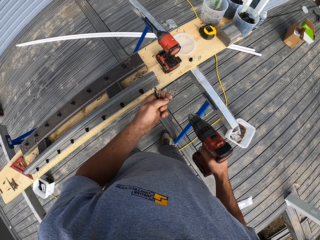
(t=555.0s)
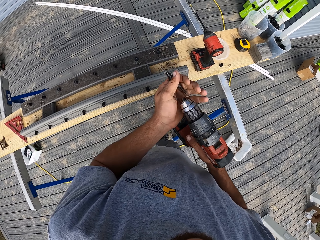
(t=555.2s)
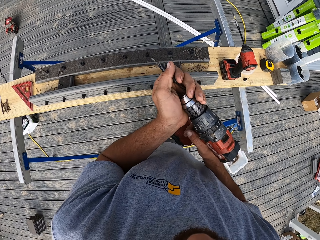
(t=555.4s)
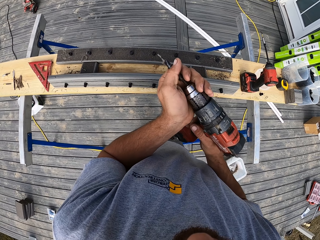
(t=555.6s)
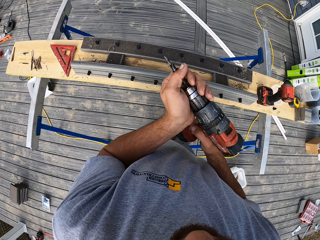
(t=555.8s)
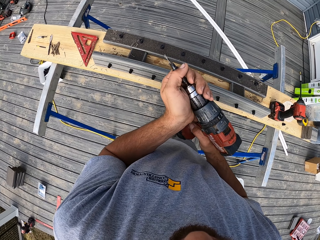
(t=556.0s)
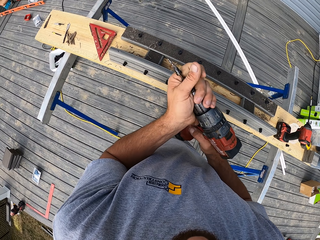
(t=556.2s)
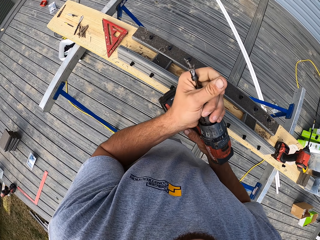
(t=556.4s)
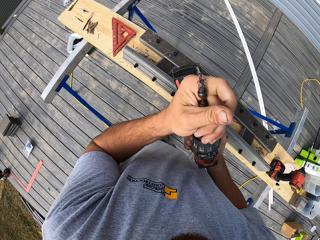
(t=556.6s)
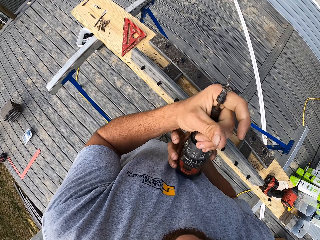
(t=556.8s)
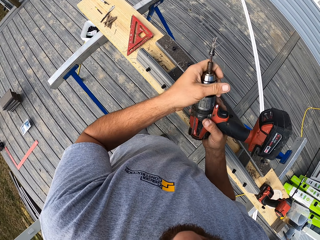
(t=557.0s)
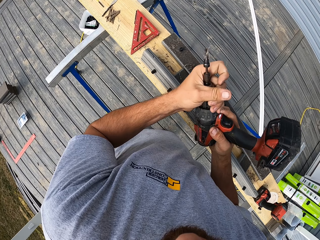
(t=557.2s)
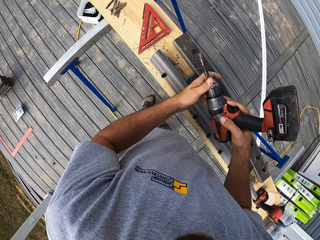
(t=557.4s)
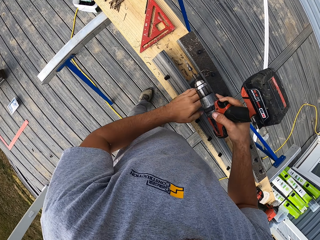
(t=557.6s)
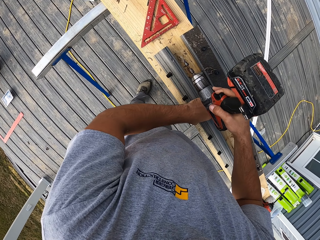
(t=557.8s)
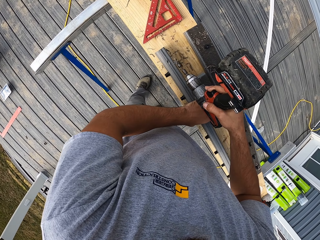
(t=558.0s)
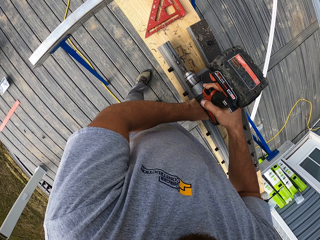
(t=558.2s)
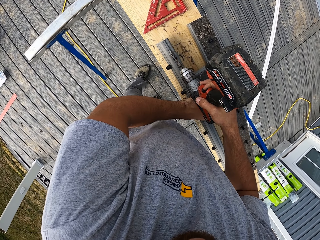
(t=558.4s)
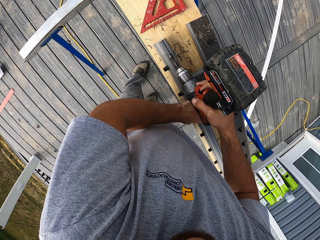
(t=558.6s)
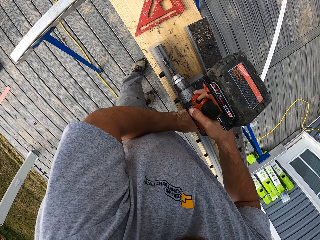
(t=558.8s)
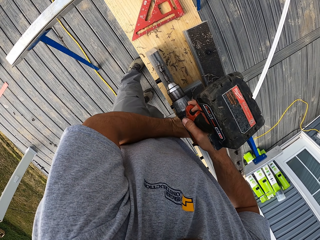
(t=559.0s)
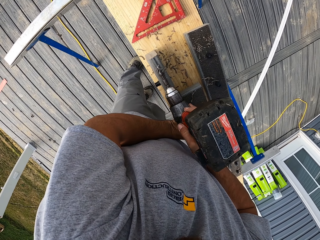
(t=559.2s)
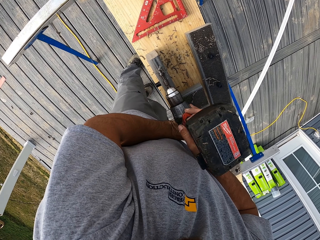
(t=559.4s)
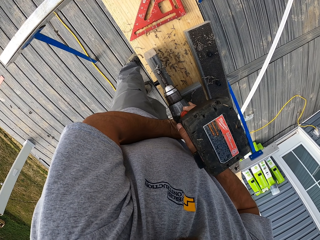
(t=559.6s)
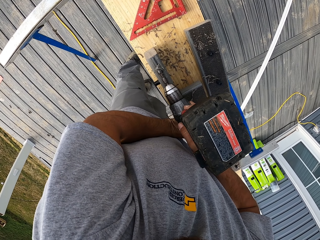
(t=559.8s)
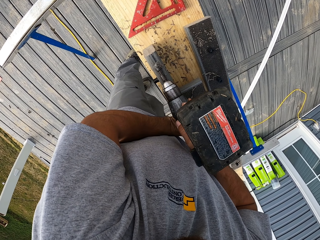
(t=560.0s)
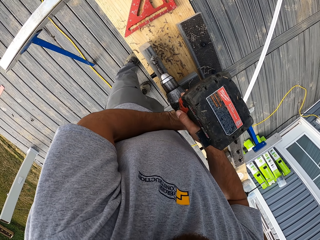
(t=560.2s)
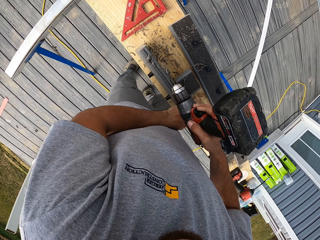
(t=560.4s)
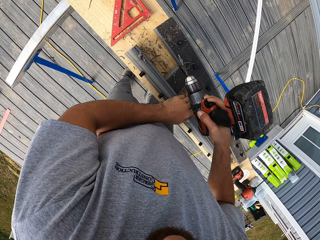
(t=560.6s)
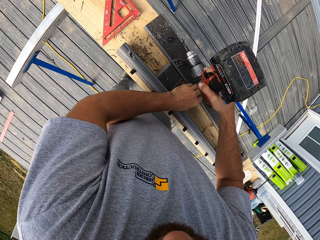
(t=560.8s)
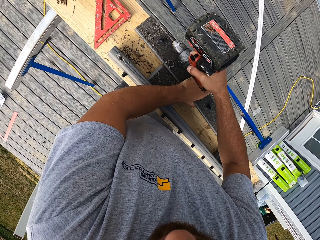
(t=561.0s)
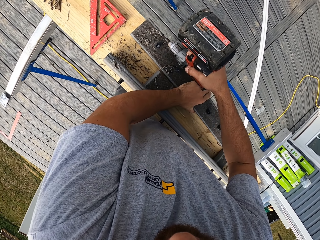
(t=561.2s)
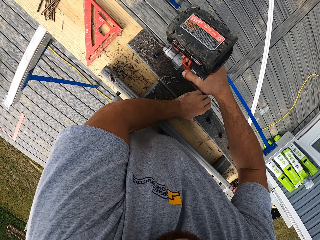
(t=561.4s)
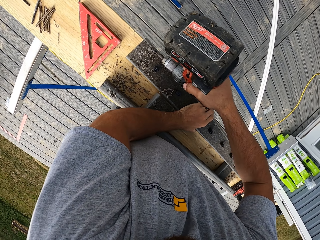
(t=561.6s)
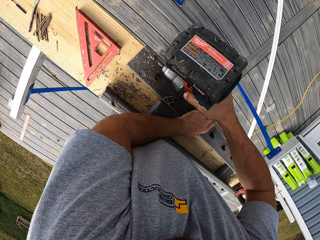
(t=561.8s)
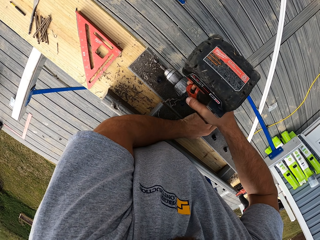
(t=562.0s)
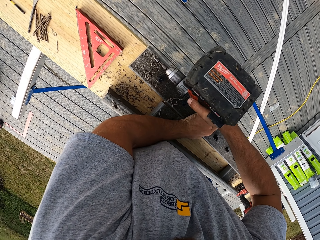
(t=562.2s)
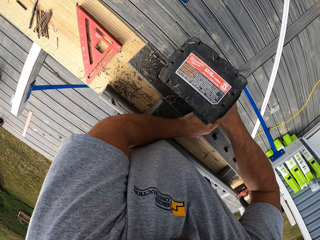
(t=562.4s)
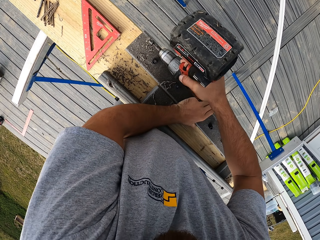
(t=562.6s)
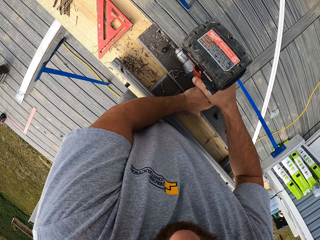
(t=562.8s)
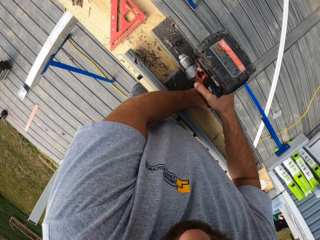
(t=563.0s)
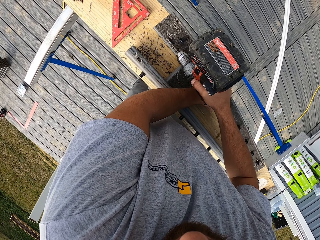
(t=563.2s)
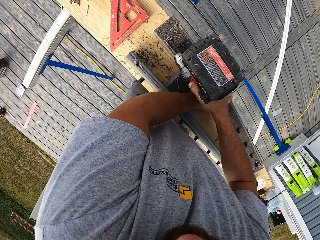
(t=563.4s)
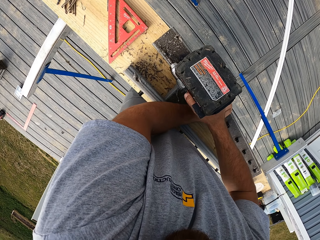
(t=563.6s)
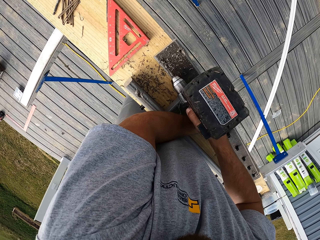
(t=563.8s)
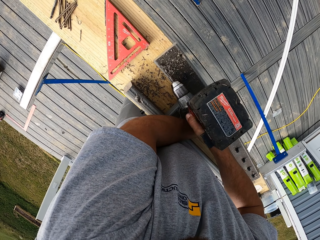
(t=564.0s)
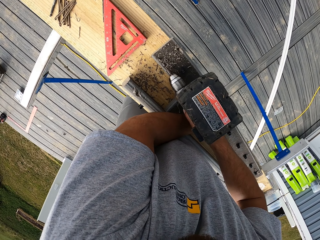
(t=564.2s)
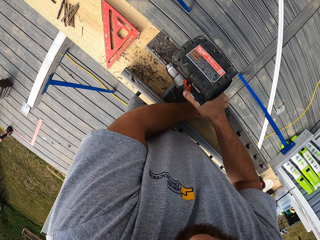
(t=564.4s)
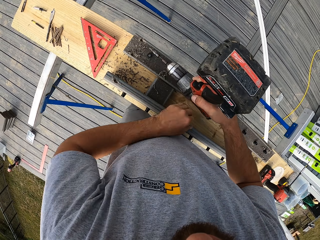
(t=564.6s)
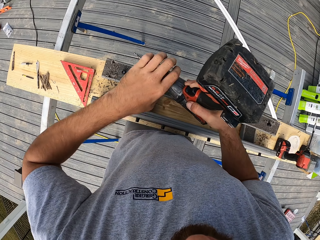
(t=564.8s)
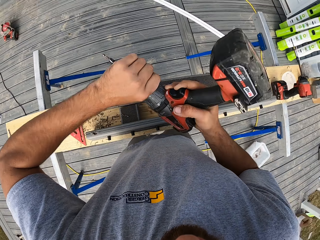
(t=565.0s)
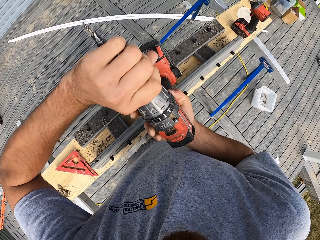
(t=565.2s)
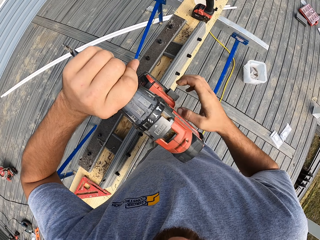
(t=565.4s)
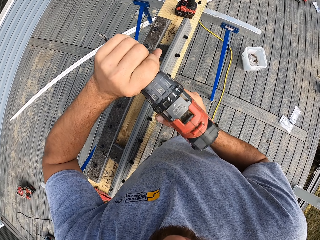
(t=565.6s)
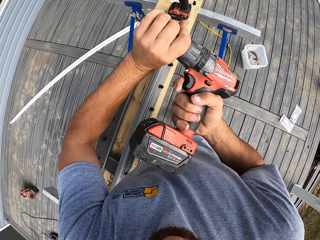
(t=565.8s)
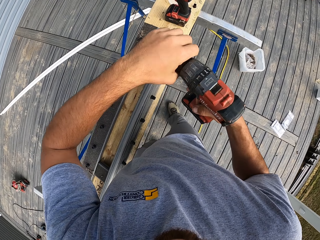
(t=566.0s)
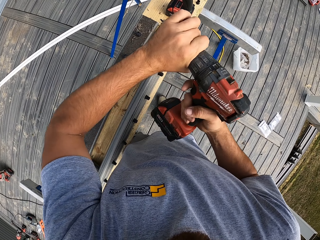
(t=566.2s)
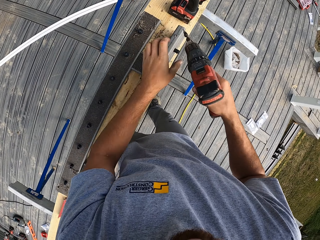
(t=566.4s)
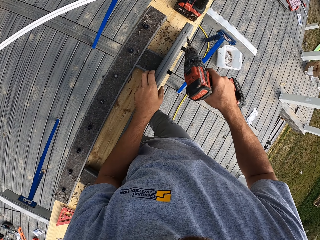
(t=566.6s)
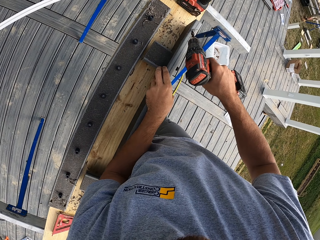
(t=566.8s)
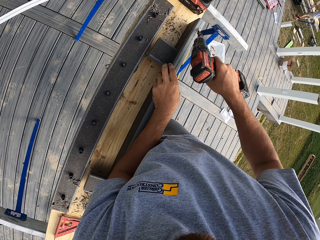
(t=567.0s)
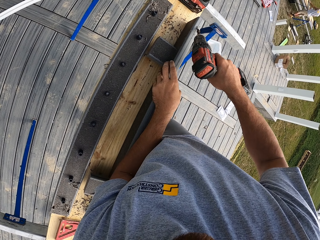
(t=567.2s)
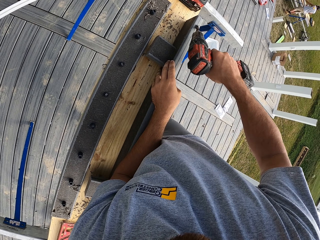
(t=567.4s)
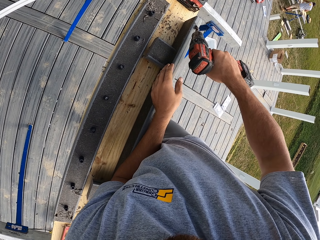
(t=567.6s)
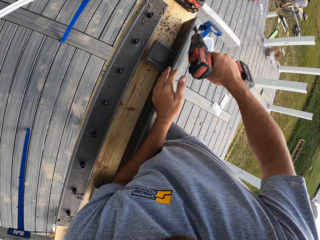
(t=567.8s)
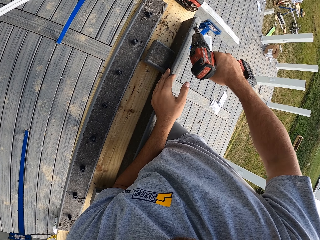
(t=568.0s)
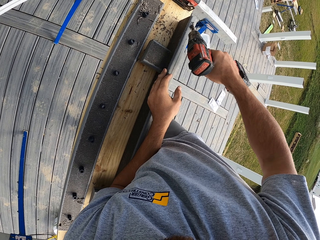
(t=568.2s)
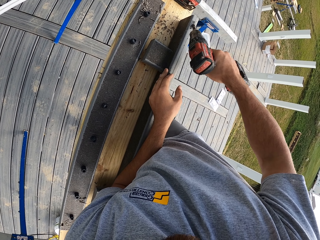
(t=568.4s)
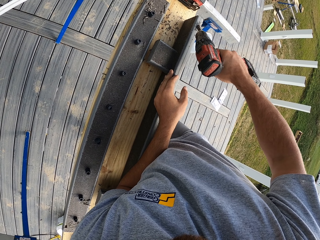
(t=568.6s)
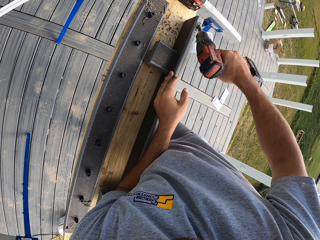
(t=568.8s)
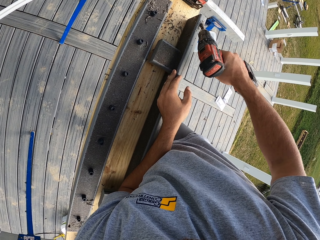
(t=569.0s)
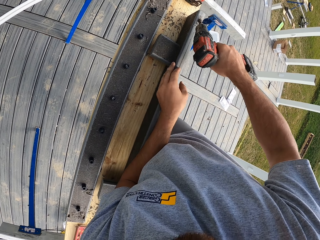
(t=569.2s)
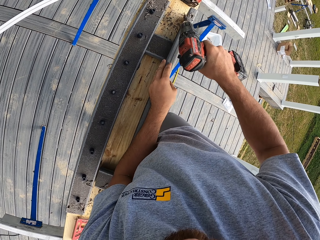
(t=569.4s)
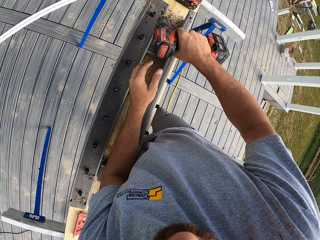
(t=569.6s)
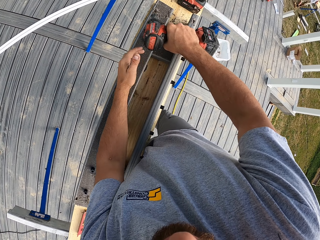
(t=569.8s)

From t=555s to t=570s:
The camera wearer puts the screw on the drill. They drill holes in the wood on the bench with the power drill. They tighten the screw from the drill. They drill holes in the wood on the bench.

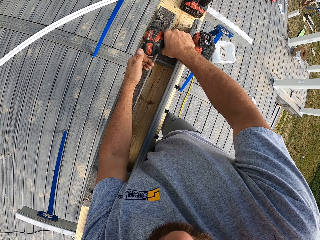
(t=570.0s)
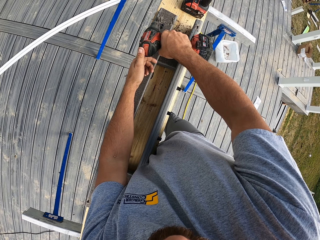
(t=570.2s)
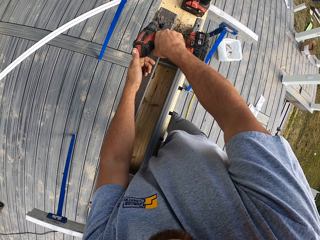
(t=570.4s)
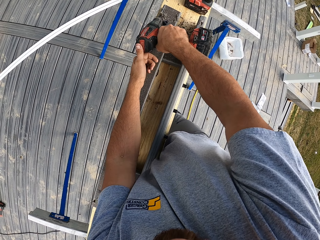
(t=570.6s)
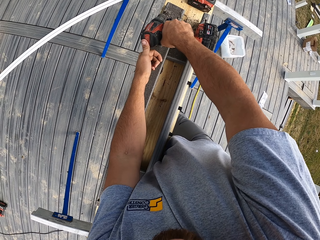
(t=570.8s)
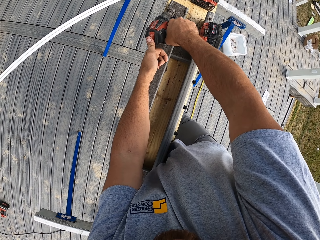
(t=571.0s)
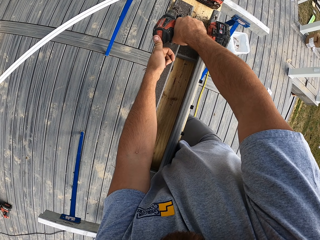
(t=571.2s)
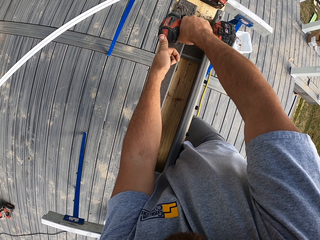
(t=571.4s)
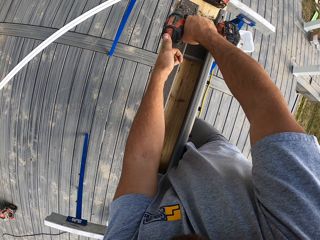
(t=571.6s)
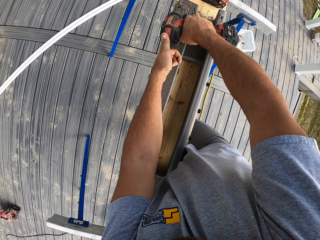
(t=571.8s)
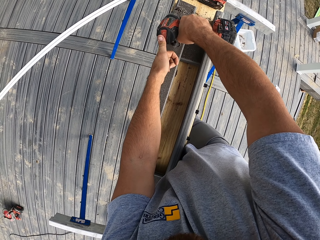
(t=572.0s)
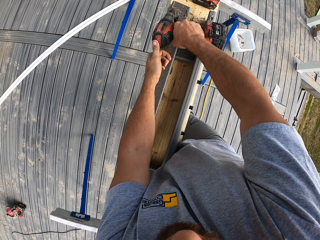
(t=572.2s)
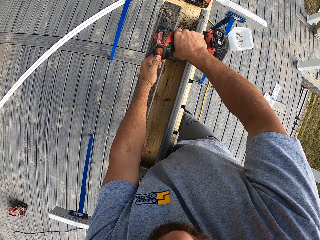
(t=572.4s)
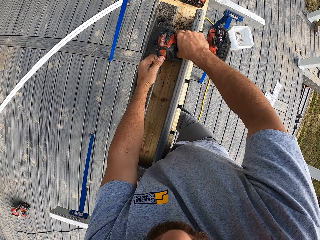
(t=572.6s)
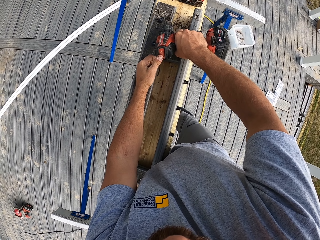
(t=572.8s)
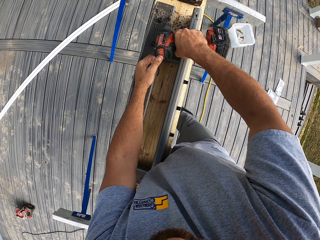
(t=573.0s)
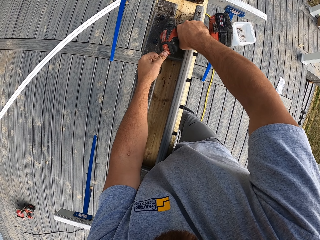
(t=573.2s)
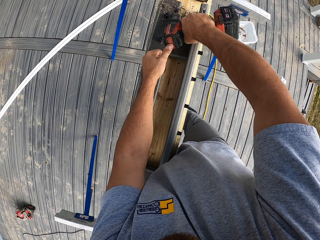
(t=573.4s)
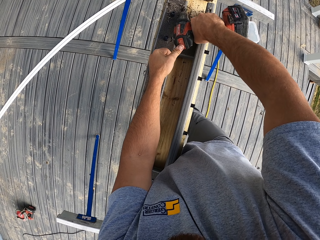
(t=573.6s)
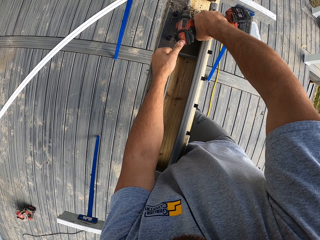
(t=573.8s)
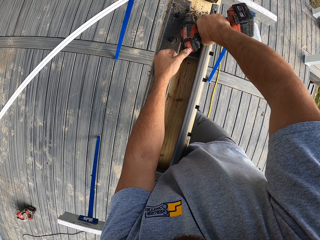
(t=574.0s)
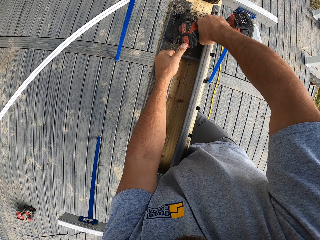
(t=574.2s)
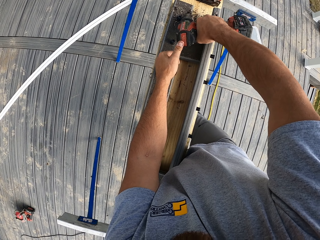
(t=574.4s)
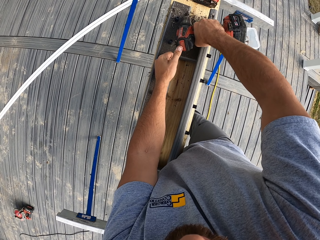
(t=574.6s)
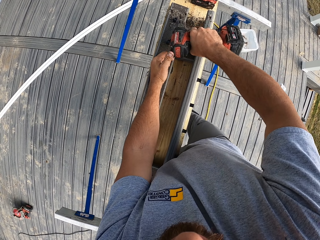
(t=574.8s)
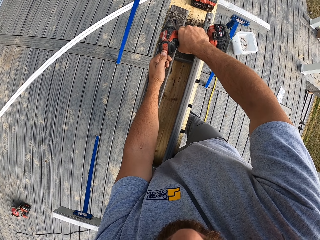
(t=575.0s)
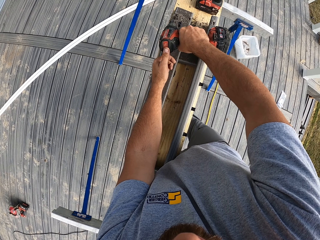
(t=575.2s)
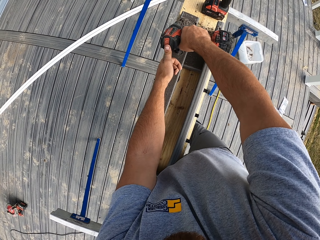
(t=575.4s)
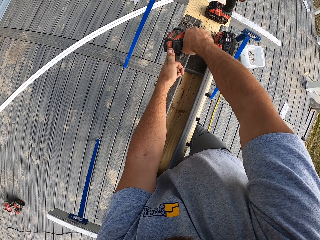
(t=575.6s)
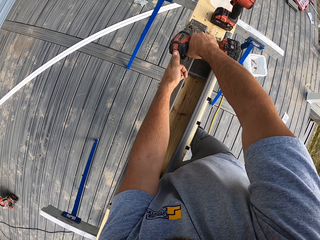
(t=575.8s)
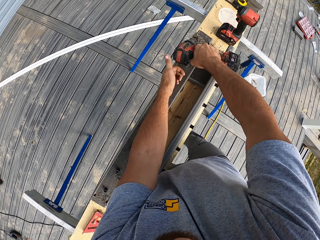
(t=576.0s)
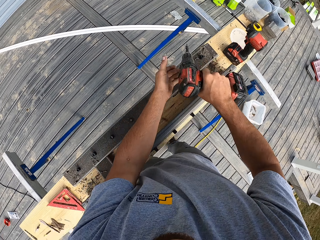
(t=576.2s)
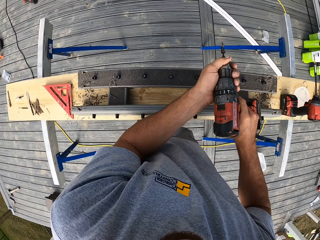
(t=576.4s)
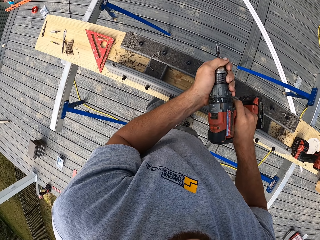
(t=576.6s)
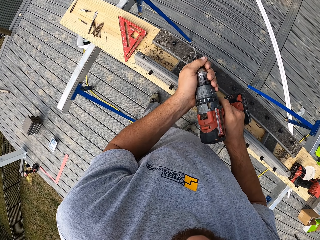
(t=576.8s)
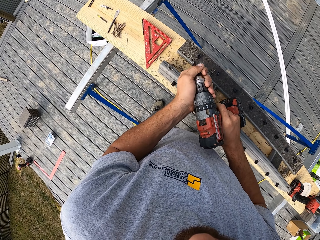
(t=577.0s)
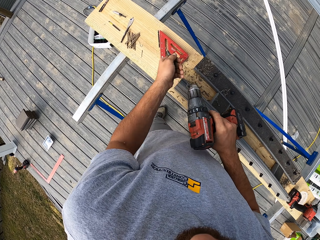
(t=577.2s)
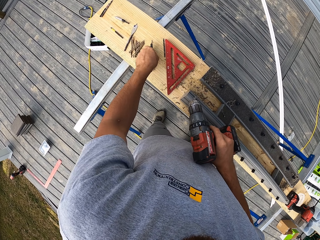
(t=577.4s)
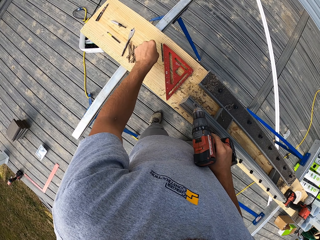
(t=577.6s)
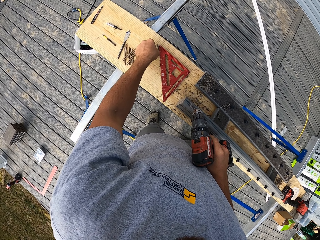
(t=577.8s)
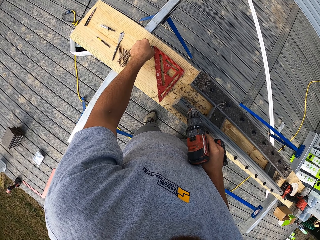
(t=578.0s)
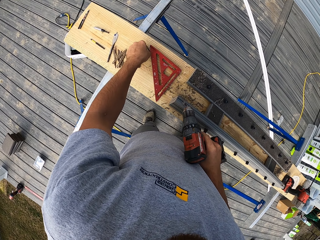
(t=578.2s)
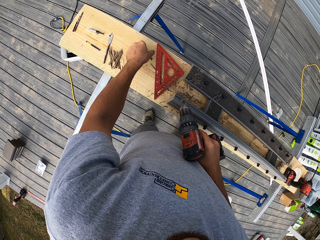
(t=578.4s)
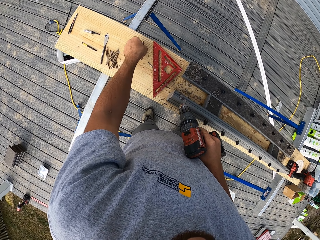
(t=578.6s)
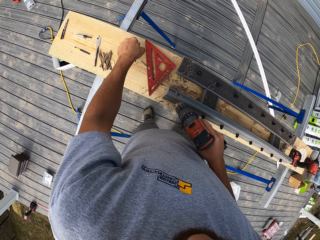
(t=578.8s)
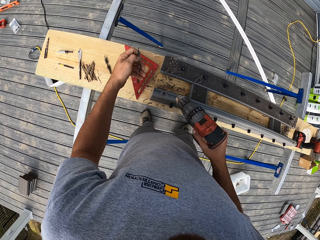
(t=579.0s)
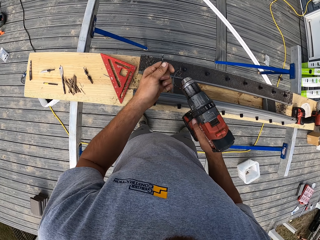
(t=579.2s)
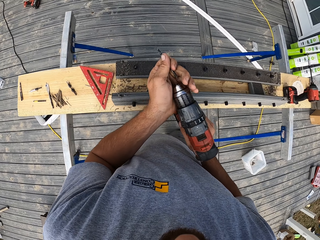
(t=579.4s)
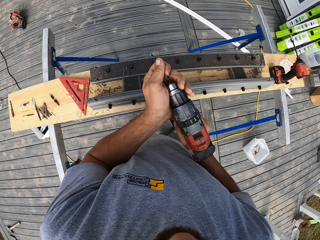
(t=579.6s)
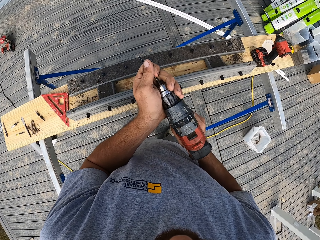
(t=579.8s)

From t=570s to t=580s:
The camera wearer removes the screw from the drill. They put the screw on the table. They pick up the screw from the table.
